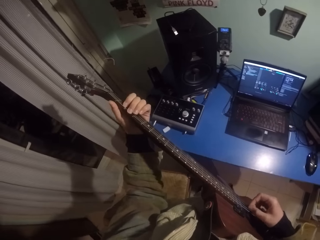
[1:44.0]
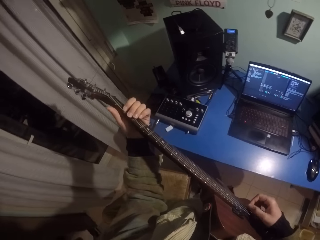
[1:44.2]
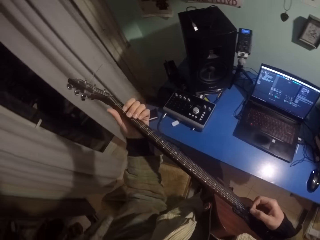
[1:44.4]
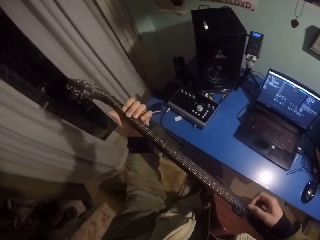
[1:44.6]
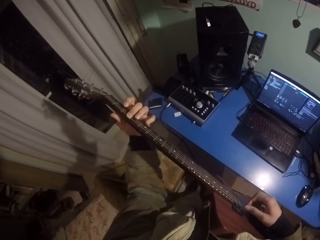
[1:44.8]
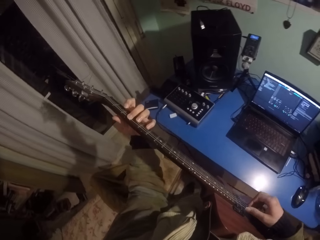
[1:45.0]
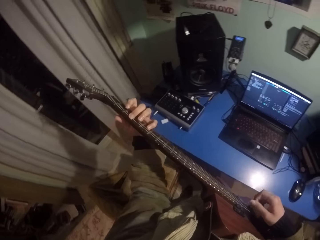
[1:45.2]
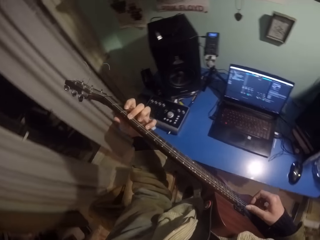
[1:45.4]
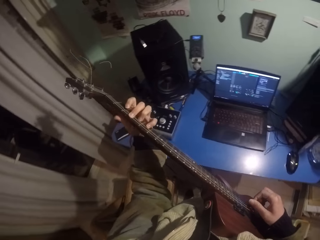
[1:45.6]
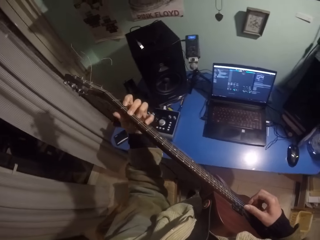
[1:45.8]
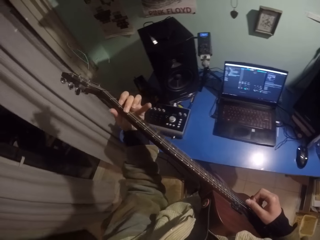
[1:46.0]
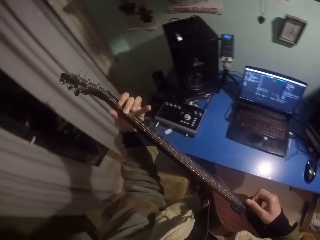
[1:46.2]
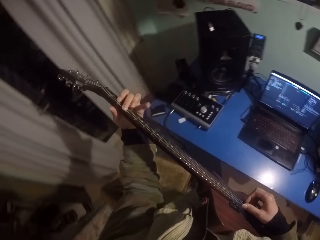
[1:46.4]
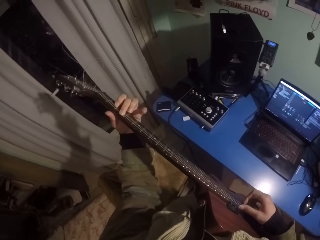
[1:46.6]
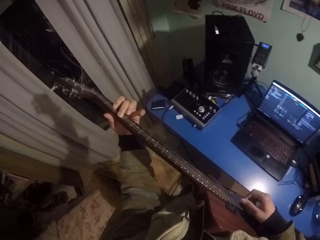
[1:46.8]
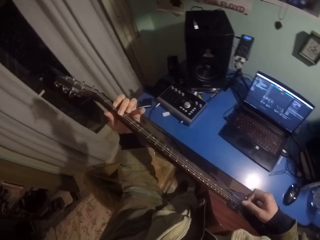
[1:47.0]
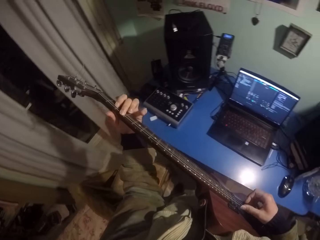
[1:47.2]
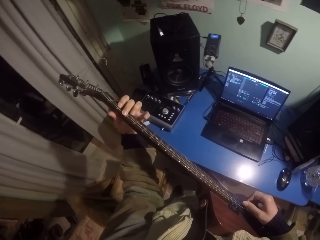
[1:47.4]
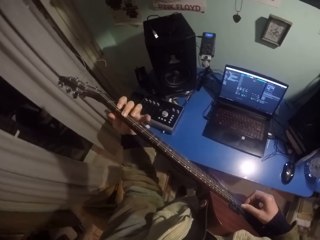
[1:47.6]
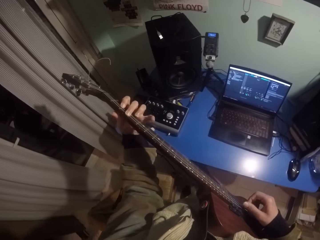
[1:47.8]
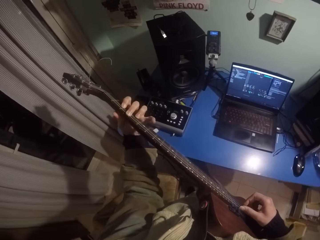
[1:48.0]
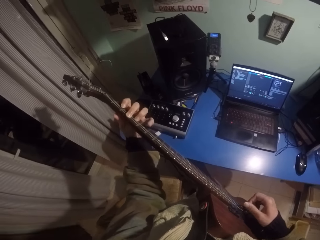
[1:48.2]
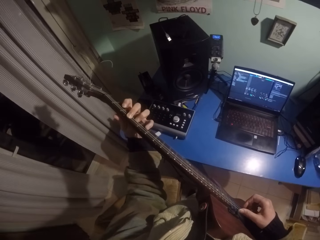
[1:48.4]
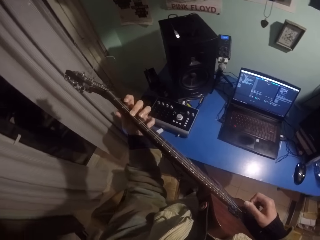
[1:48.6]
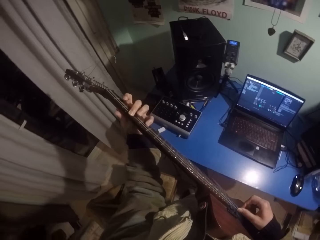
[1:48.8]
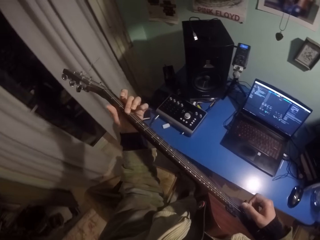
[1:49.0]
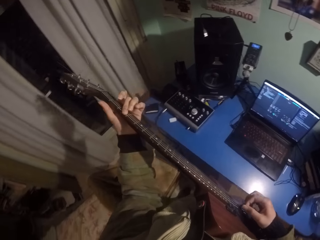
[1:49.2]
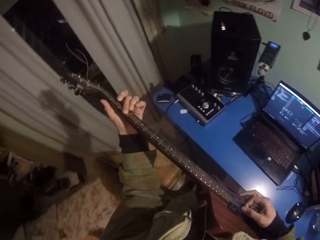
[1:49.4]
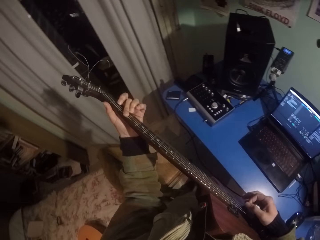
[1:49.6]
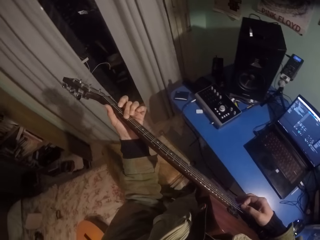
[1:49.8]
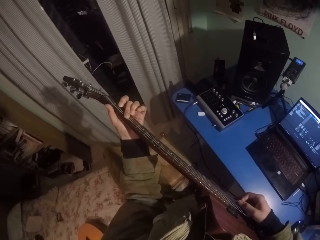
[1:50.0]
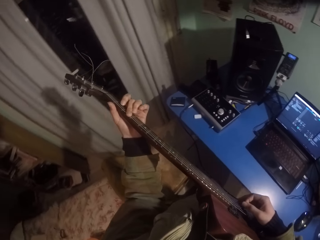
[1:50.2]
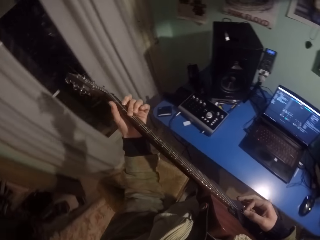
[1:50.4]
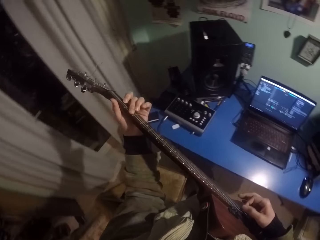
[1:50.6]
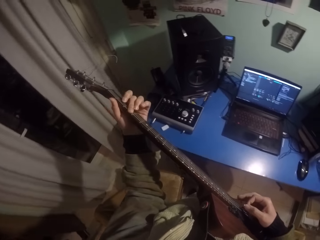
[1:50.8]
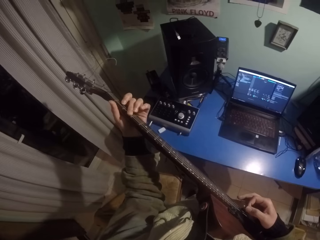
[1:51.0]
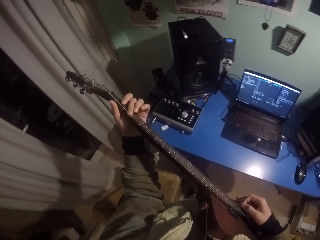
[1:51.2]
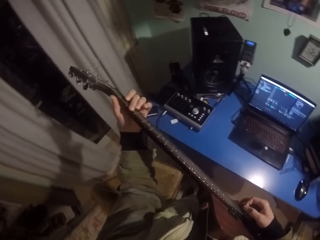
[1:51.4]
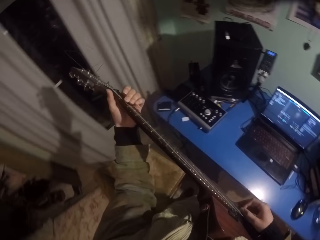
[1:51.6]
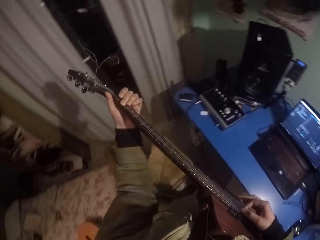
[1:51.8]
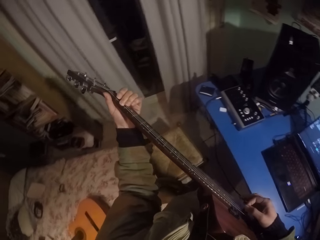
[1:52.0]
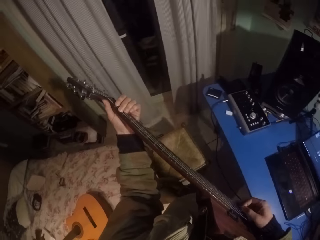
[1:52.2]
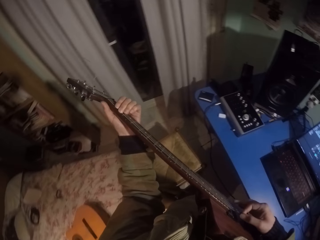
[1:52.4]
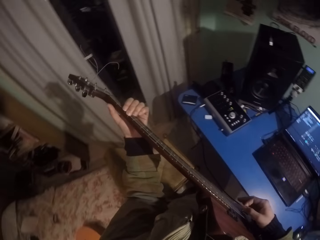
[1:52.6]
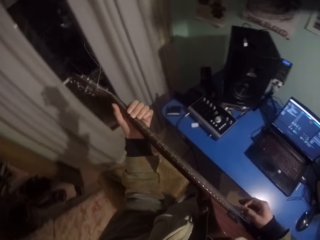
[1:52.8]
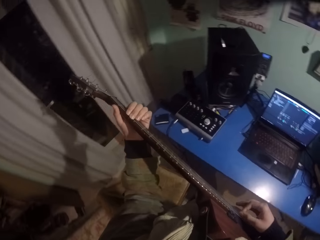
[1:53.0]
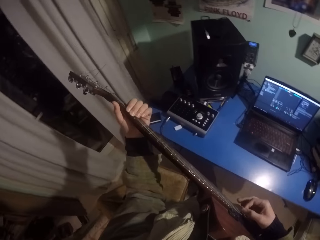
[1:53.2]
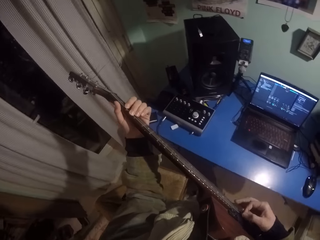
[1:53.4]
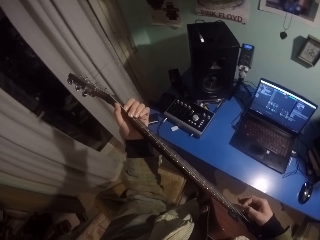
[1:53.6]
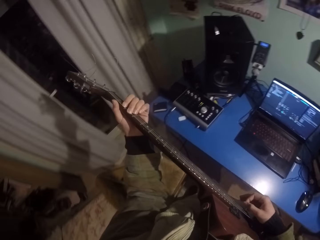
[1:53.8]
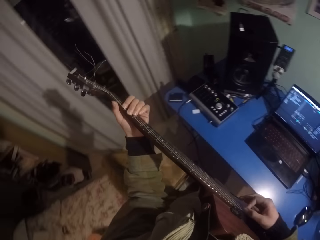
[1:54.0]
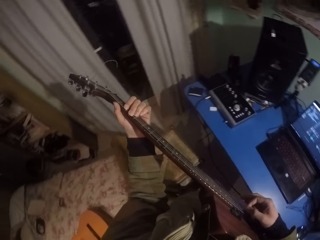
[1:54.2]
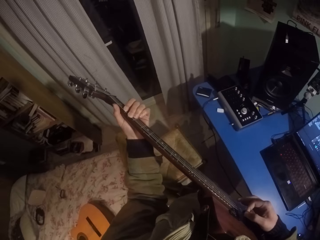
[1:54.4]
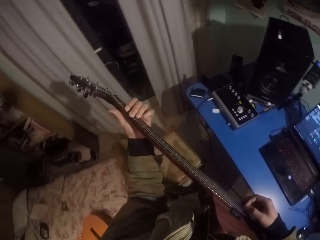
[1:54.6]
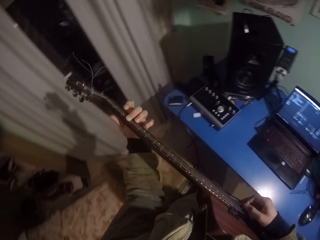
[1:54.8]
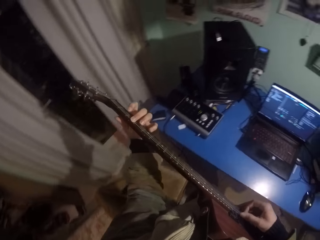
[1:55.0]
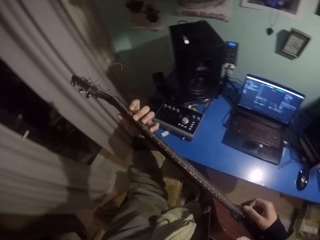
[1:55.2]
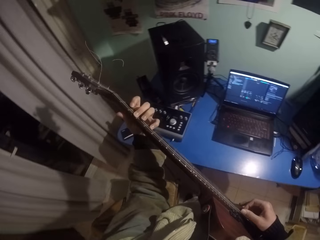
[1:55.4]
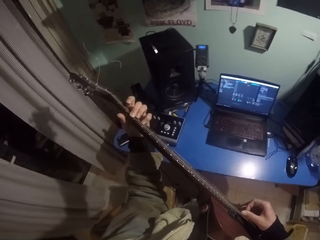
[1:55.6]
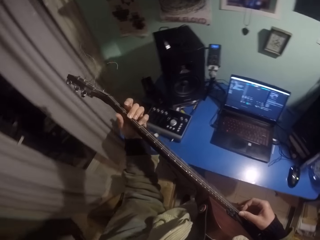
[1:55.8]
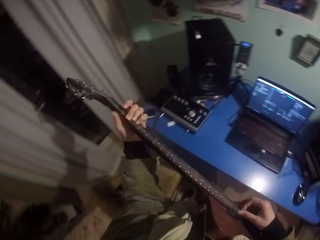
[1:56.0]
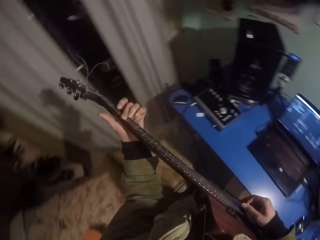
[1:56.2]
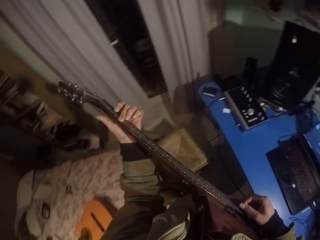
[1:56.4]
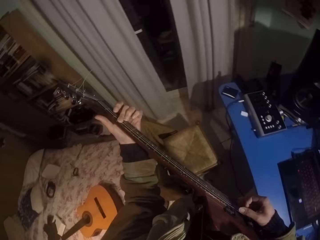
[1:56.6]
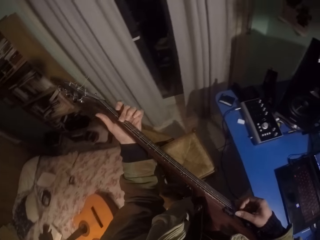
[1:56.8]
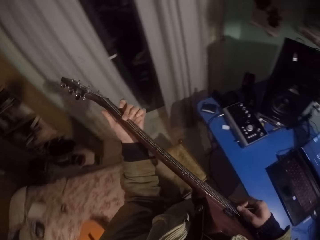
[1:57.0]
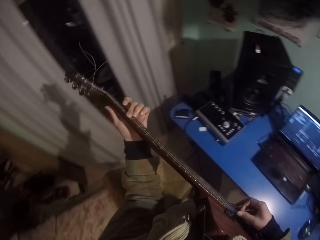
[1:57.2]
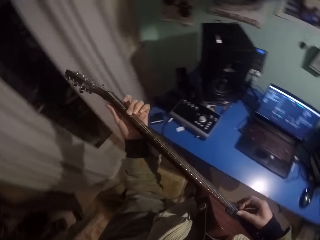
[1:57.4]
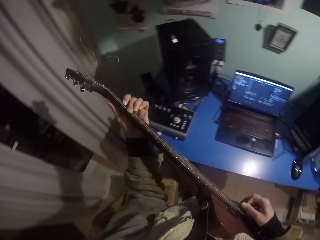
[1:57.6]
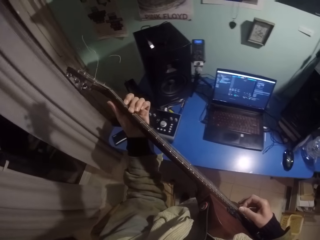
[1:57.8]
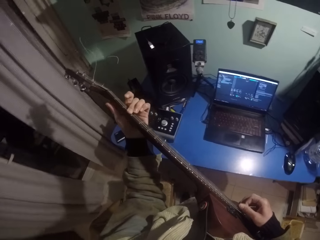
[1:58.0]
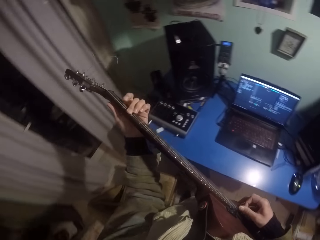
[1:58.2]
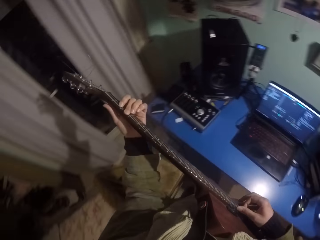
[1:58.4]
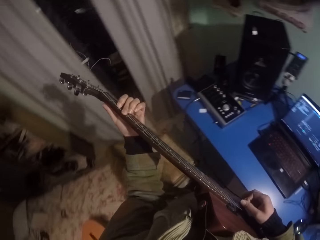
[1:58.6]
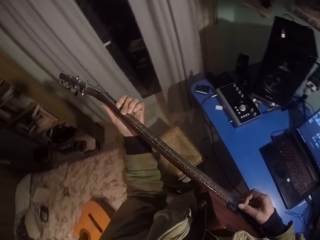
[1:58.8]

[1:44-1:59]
The camera wearer moves his left-hand fingers. He moves his right hand on the frets. He moves his left-hand fingers. He moves his right hand on the frets. He moves his left-hand fingers. He moves his left hand upwards on the fretboard. He moves his right hand on the frets. He moves his left hand upwards on the fretboard. He moves his right hand on the frets. He moves his left-hand fingers. He moves his right hand on the frets. He moves his left hand upwards on the fretboard. He moves his right hand on the frets. He moves his left-hand fingers.

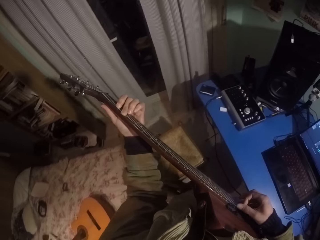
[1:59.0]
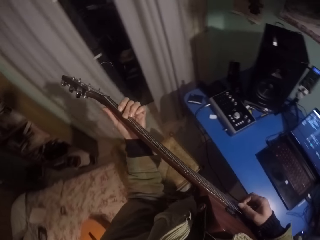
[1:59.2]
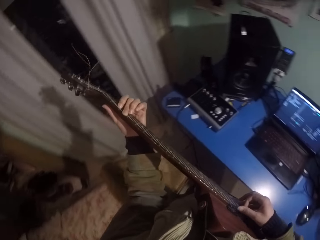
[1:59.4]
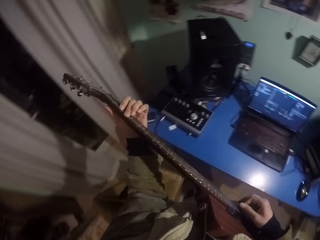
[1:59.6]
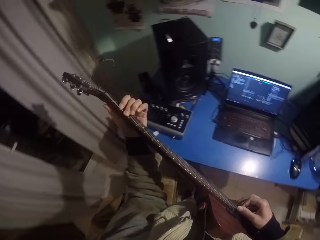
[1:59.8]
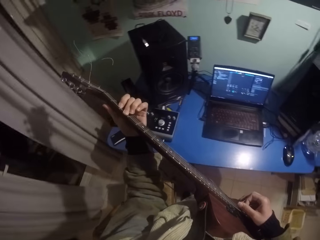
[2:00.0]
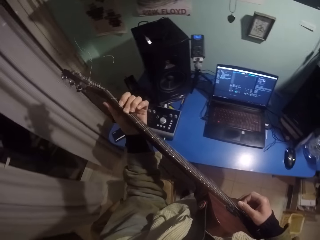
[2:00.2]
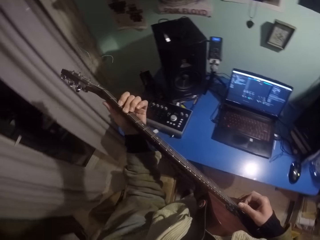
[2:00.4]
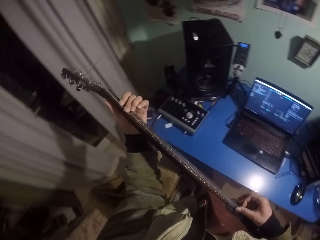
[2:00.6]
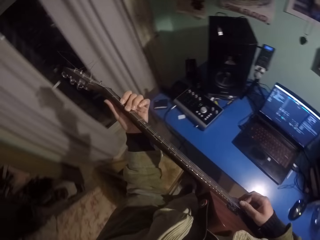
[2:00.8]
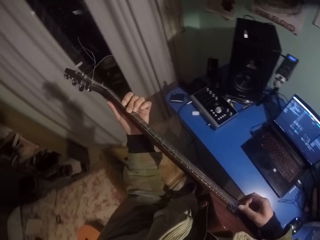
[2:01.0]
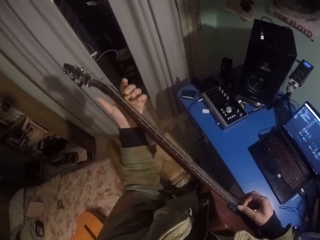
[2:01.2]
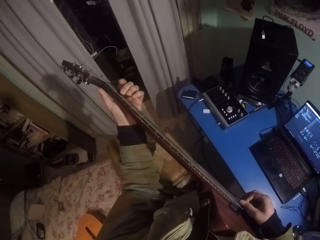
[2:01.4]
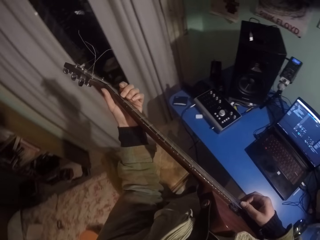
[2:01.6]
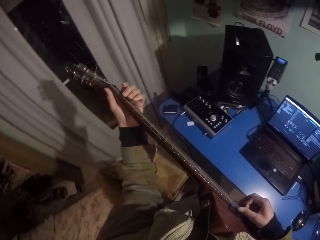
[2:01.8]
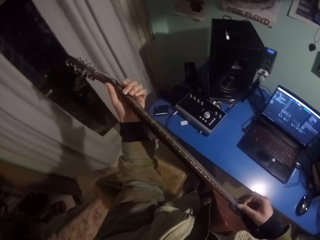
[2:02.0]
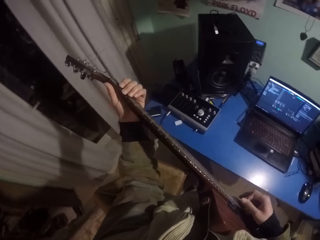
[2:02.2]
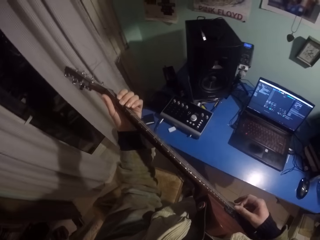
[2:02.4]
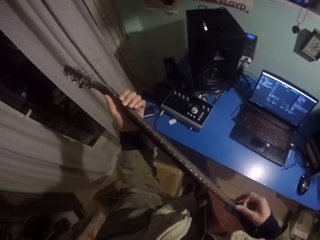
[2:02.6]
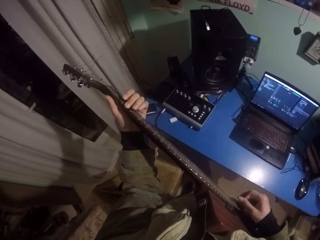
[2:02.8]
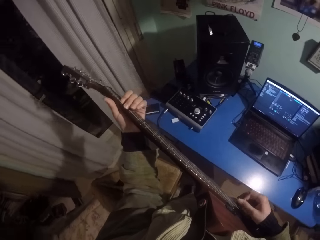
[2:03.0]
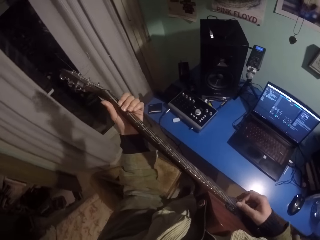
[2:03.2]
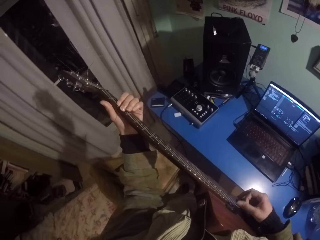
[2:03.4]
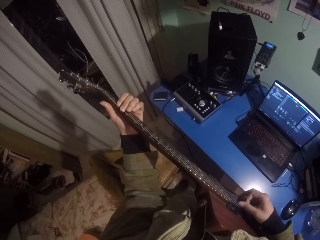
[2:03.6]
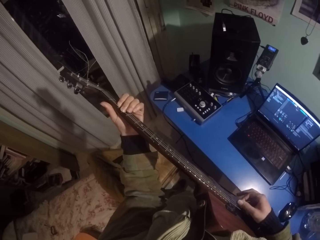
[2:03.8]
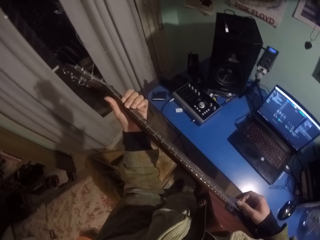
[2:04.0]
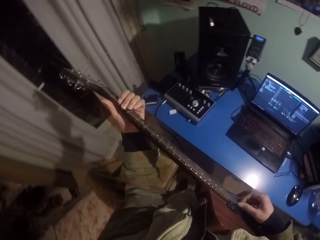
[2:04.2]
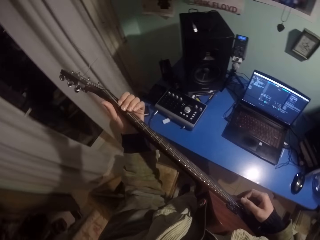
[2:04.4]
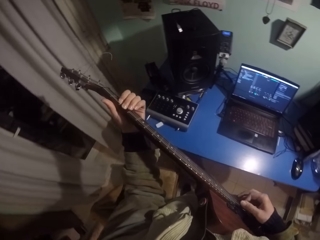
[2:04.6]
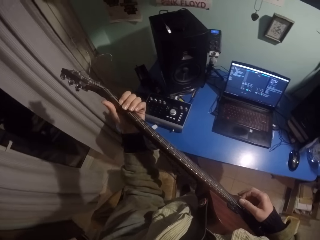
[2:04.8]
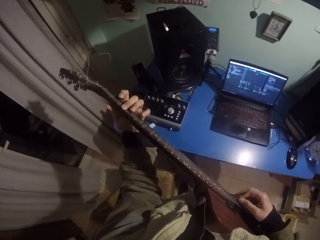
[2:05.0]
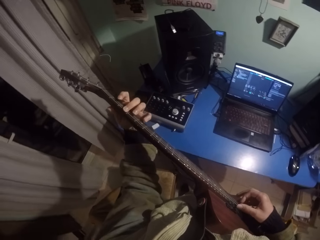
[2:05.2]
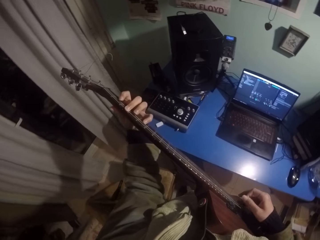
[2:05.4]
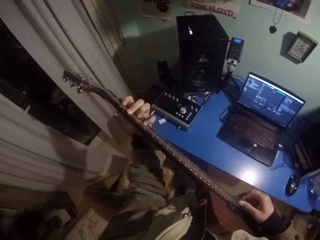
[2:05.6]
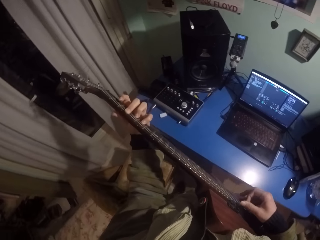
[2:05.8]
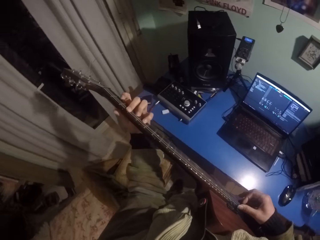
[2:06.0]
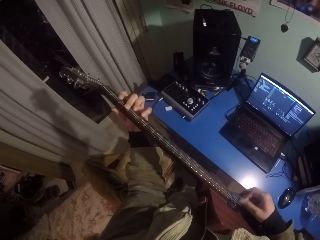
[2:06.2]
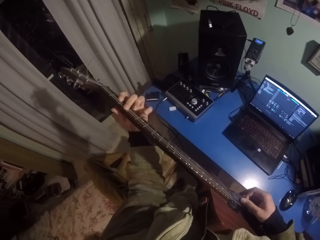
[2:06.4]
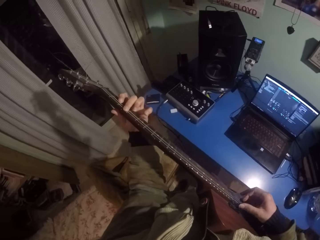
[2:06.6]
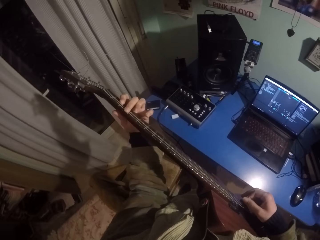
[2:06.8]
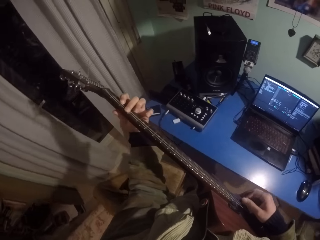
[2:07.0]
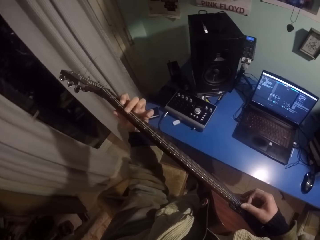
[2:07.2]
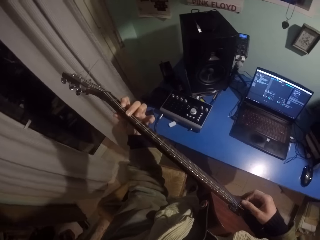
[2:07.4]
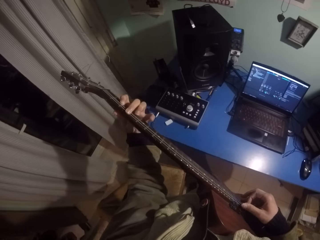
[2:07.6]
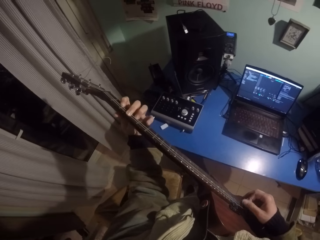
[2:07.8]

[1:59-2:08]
The camera wearer moves his right hand on the frets. He moves his left hand upwards on the fretboard. He moves his right hand on the frets. He moves his left-hand fingers. He moves his right hand on the frets. He moves his left-hand fingers. He moves his right hand on the frets.
